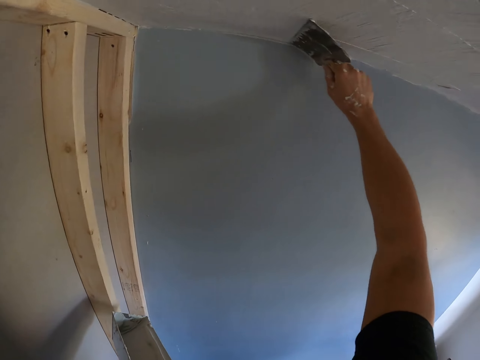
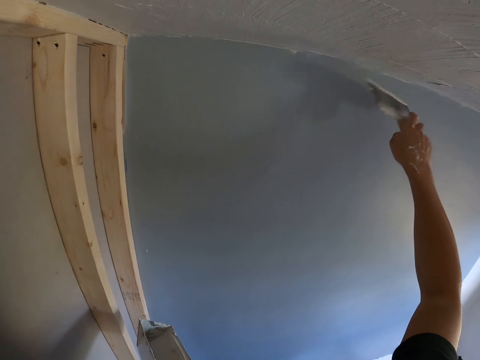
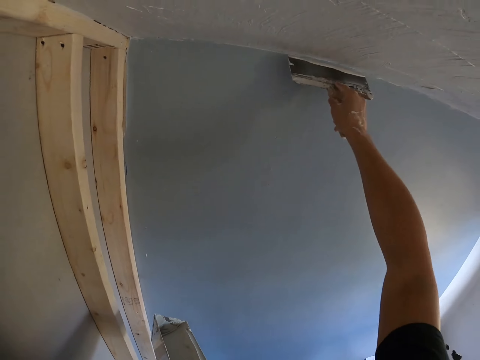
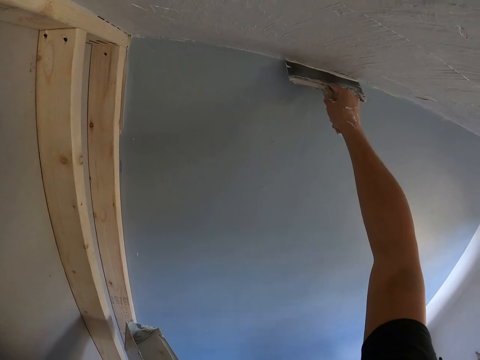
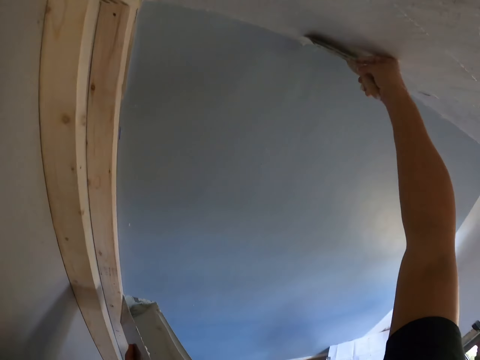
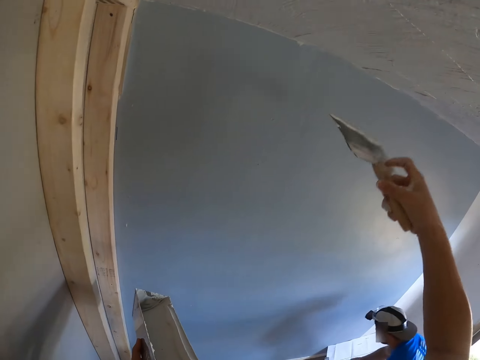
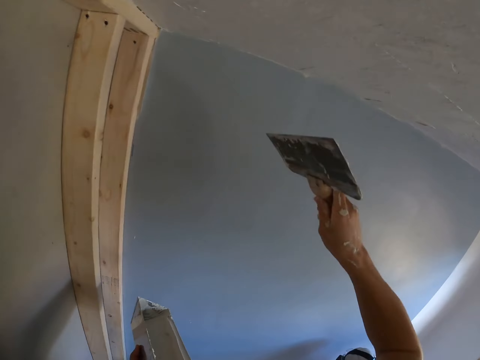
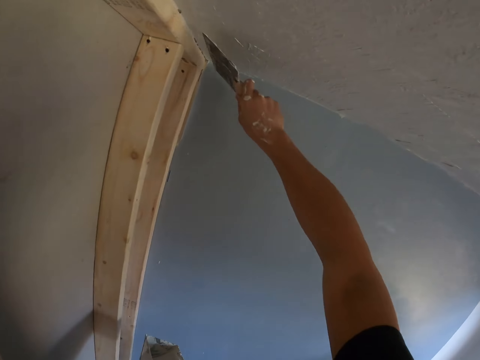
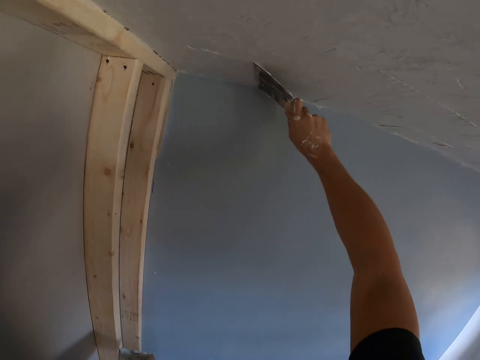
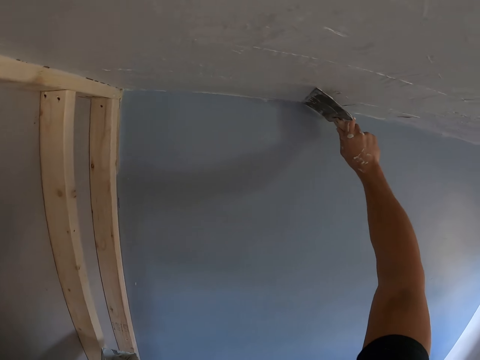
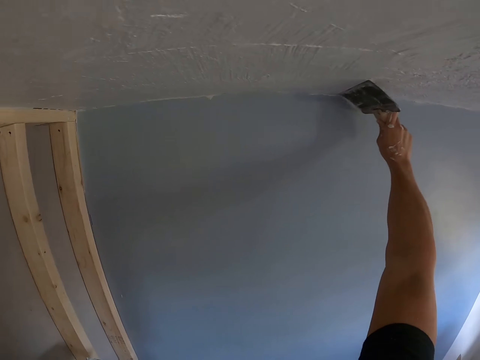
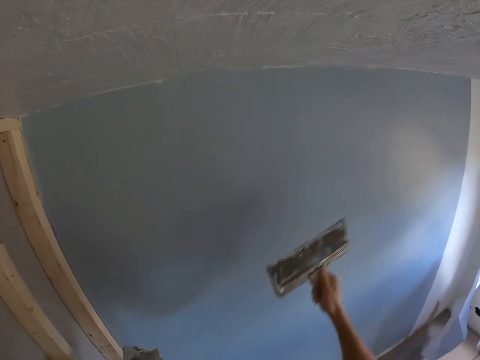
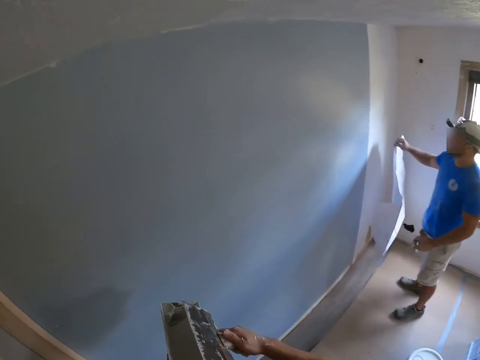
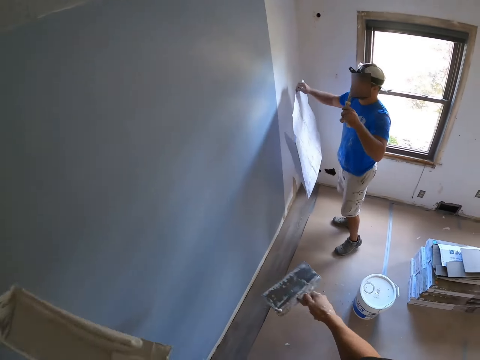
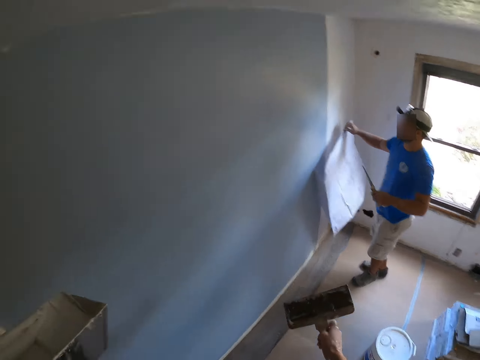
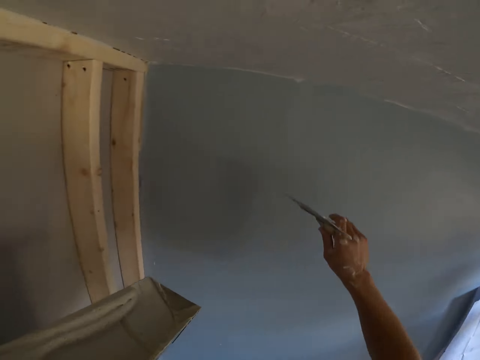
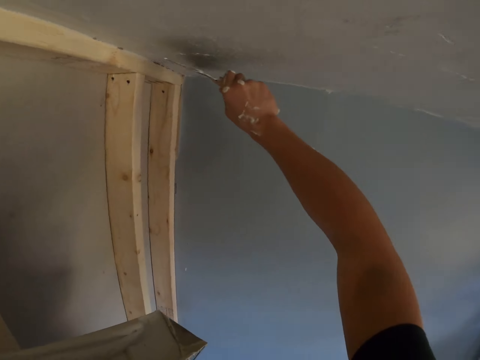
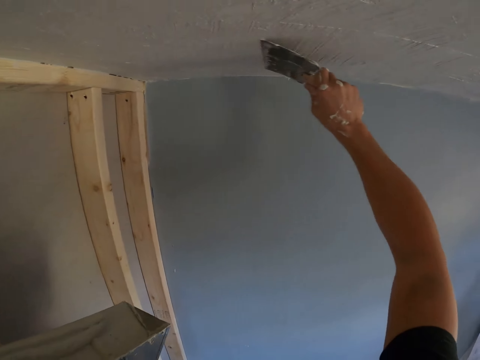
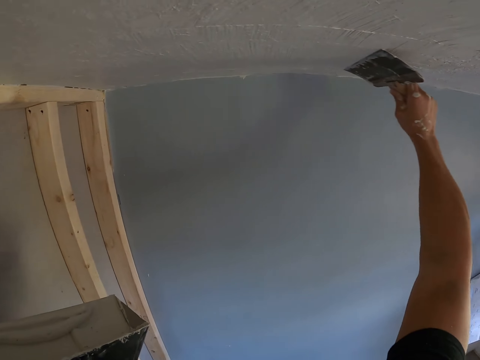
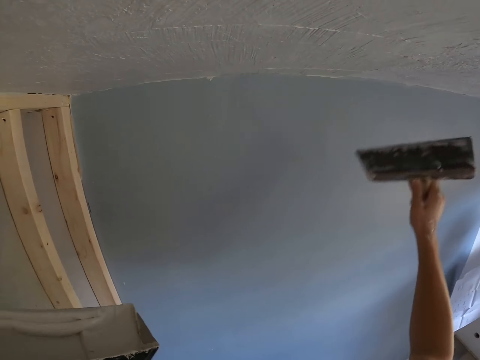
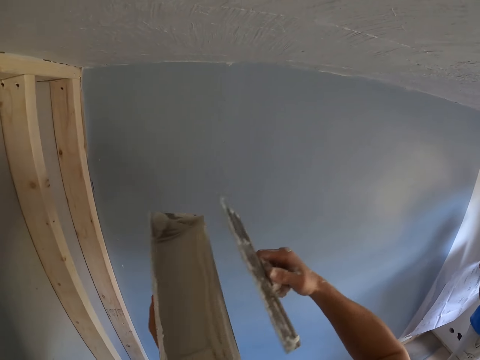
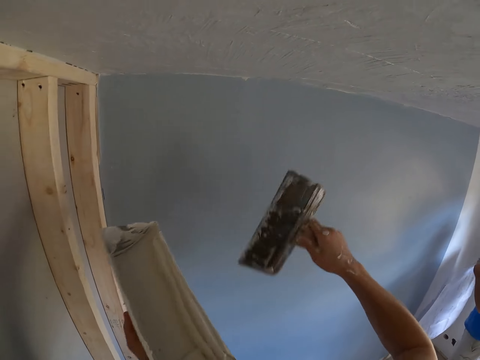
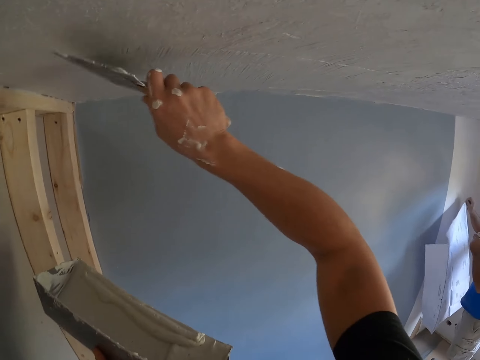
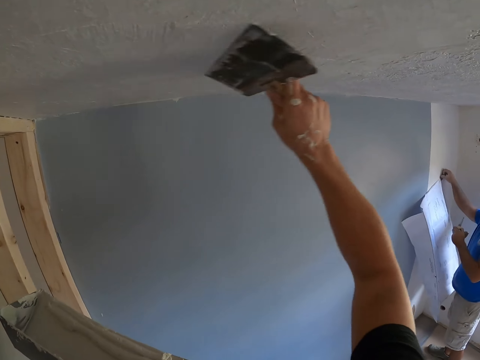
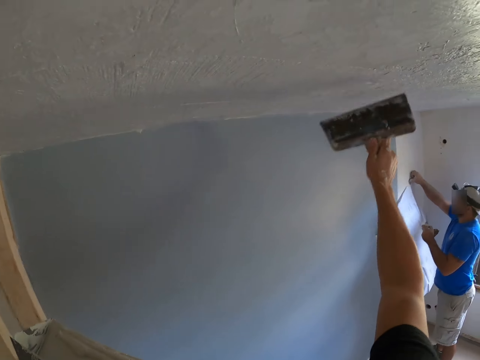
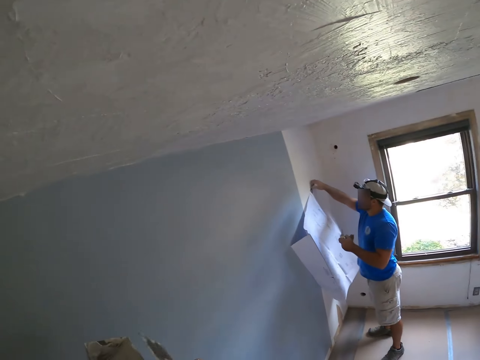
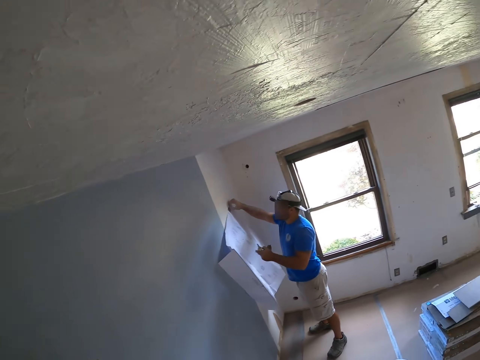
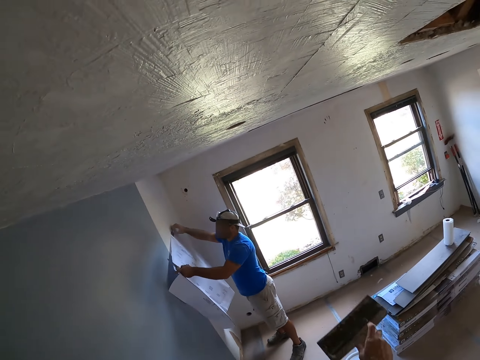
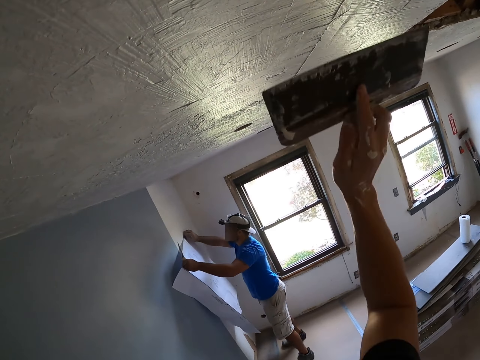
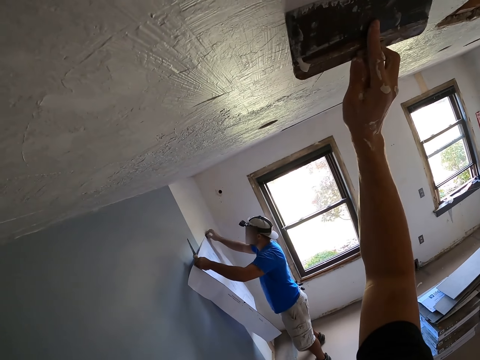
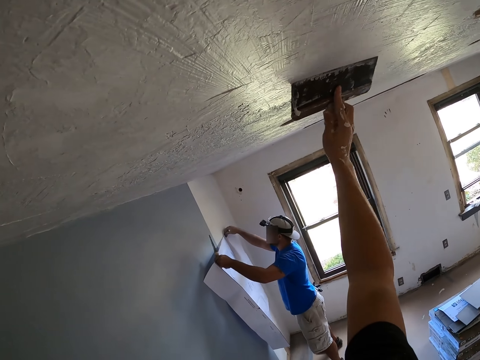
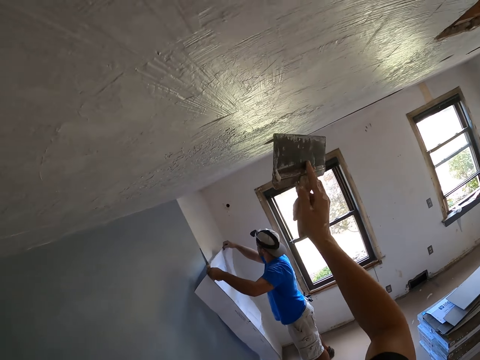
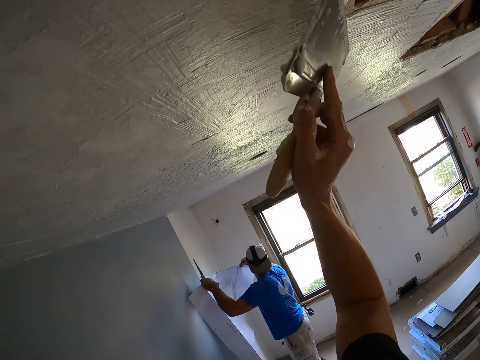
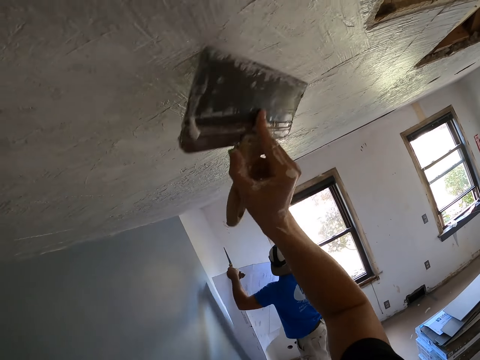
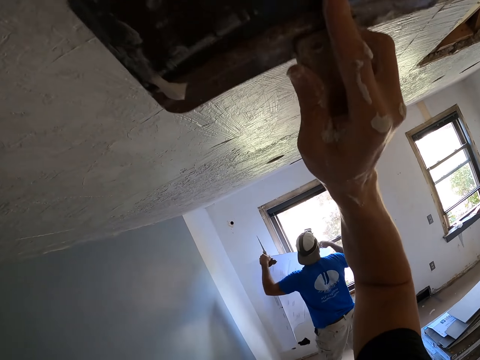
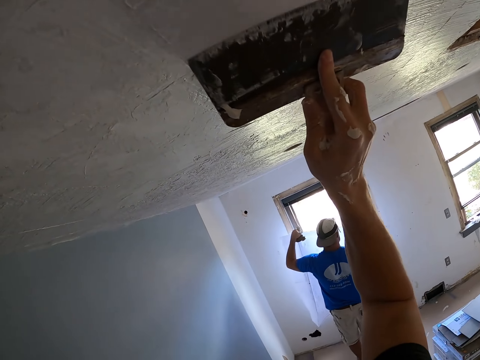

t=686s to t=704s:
The camera wearer removes a little filler from a scraper onto a filler container. A man holds paper. The man holds the paper again. The camera wearer holds the container with filler and holds the scraper with filler. They scrape off excess filler. They plaster the ceiling with a plastering spatula. They remove a little filler from the scraper onto the filler container. They scrape off excess filler. They plaster the ceiling with the plastering spatula. The man holds the paper. The camera wearer looks at the man. The man holds the paper again. The camera wearer scrapes off excess filler. They plaster the ceiling with the plastering spatula.

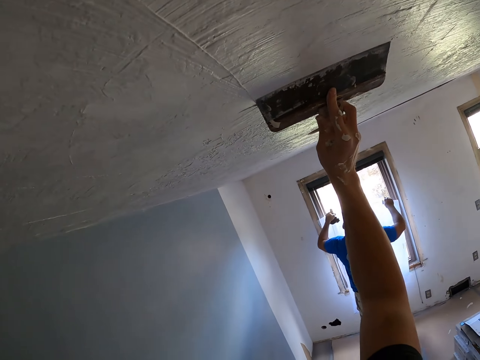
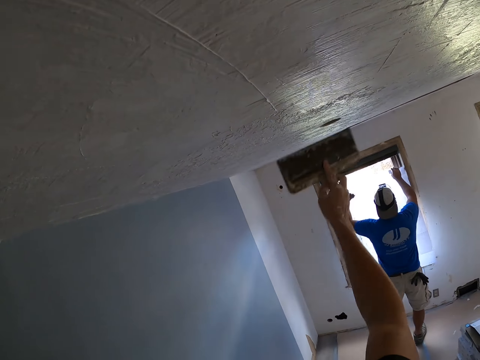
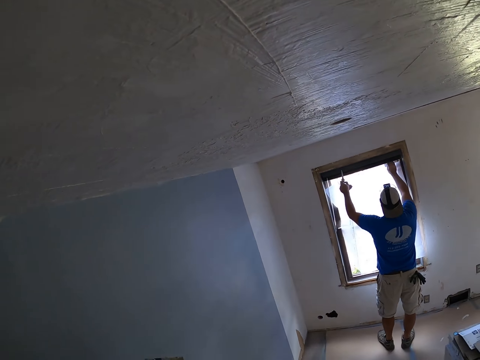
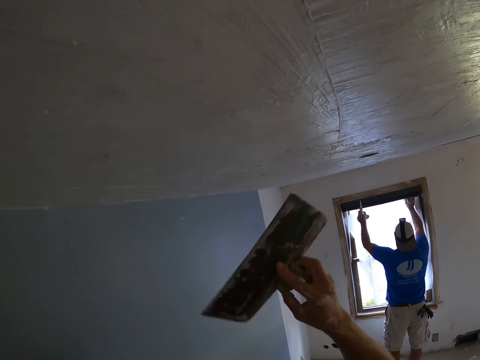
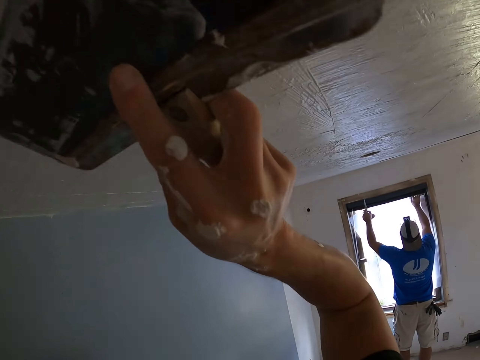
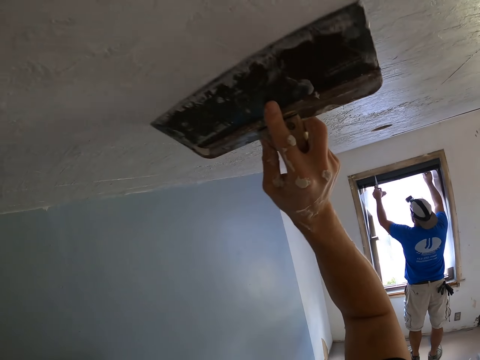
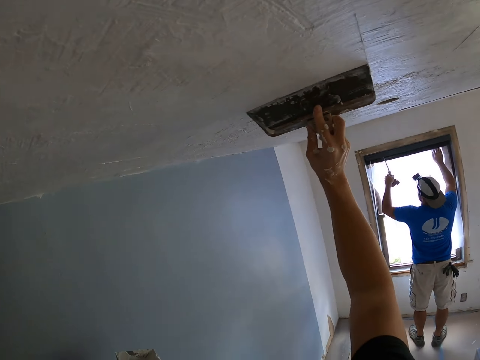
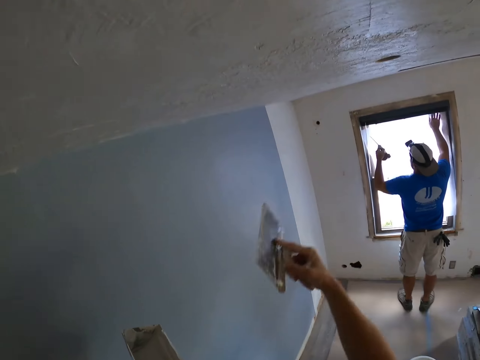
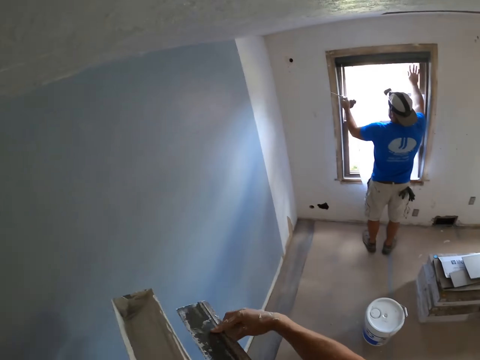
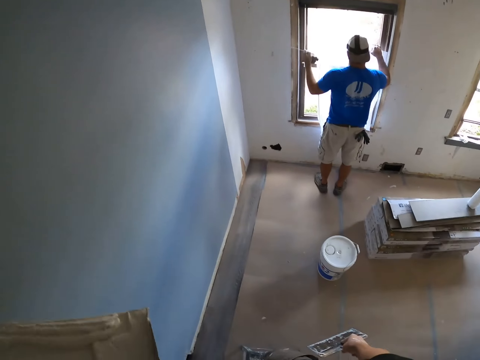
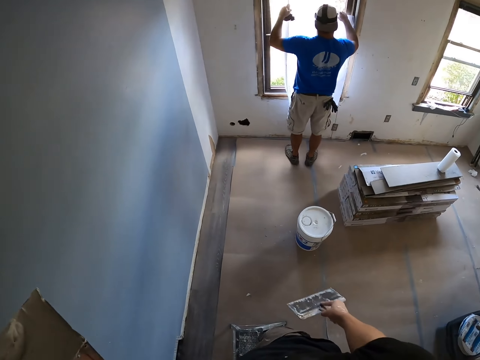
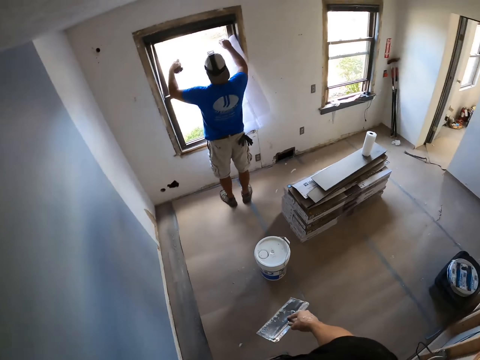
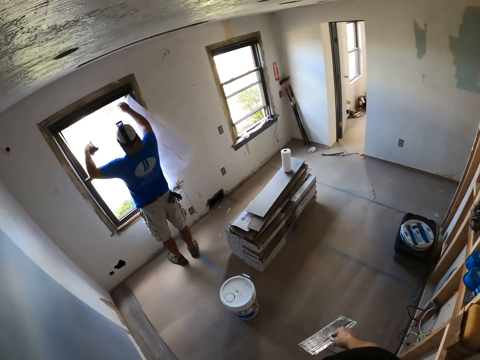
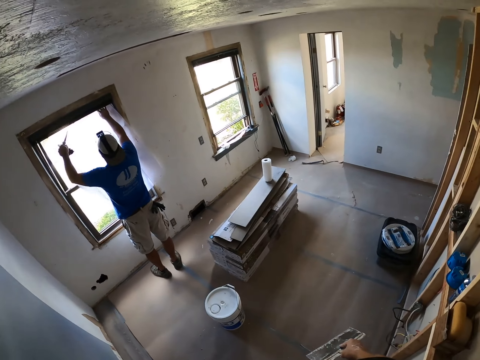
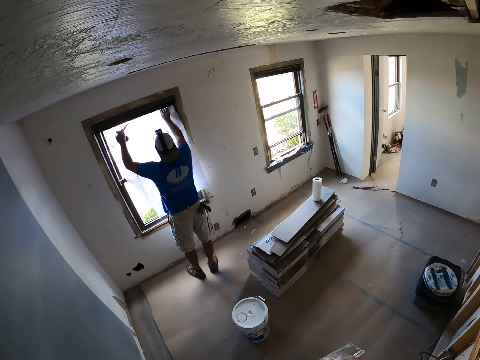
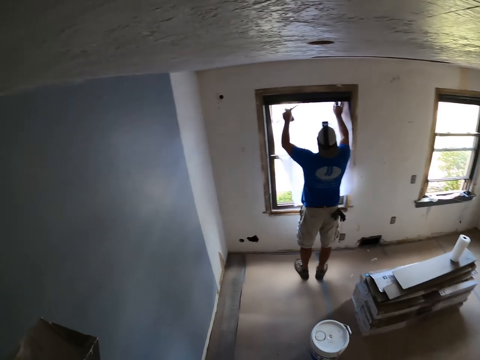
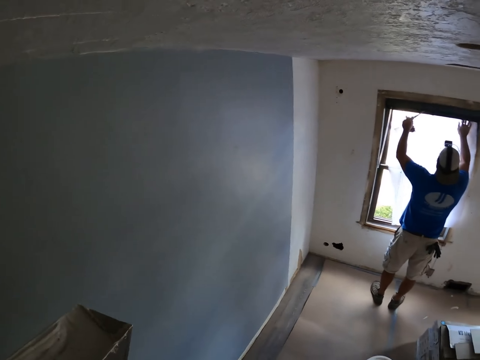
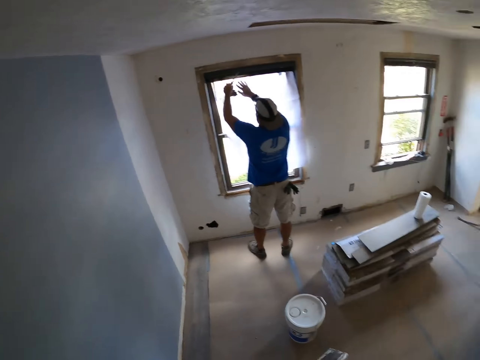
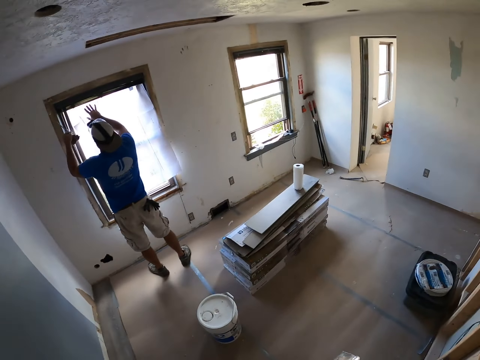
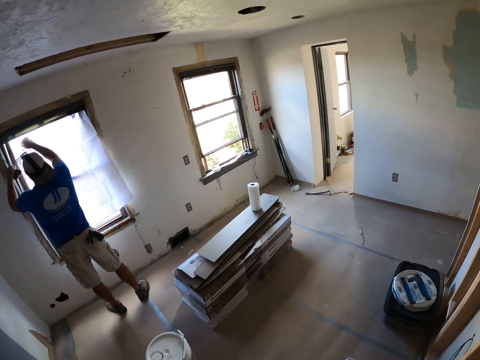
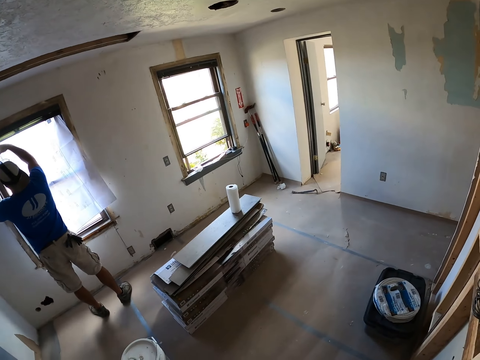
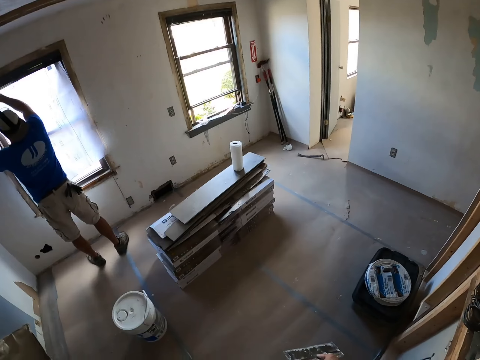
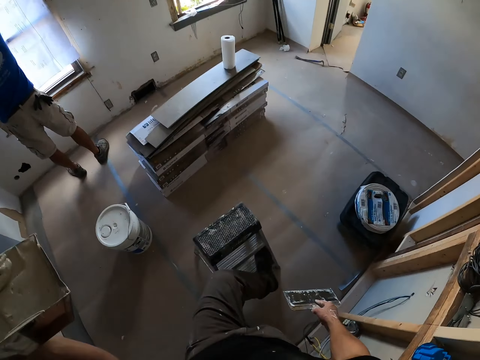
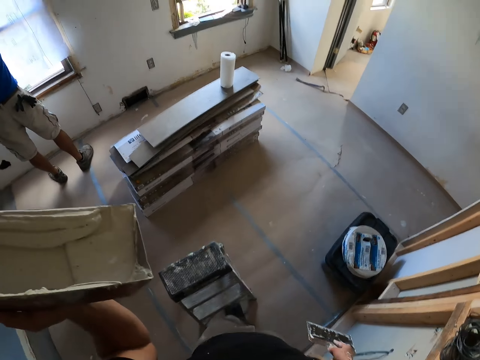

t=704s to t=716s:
A man holds paper against a window. The camera wearer scrapes off excess filler. They plaster the ceiling with a plastering spatula. They remove a little filler from a scraper onto a filler container. The man holds the paper against the window. The man puts the paper in the window. The man holds the paper against the window. The camera wearer holds the scraper with filler. The man holds the paper against the window. The camera wearer looks around the house. They move the ladder. The man covers the window with the paper.
